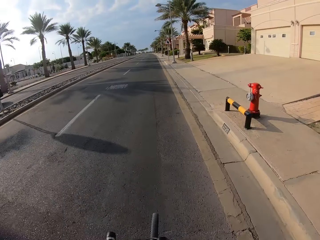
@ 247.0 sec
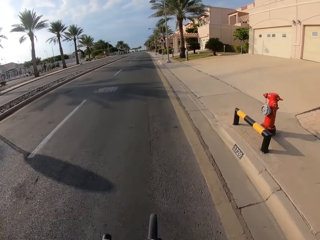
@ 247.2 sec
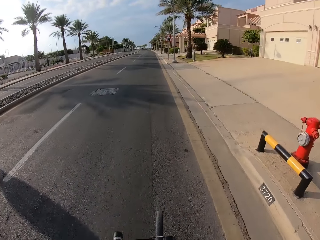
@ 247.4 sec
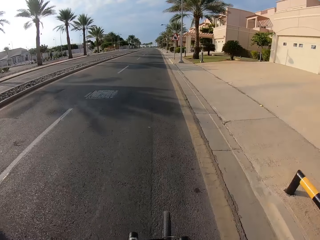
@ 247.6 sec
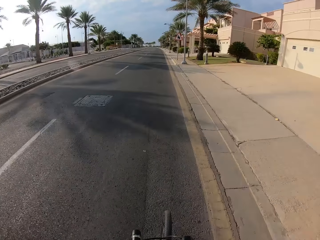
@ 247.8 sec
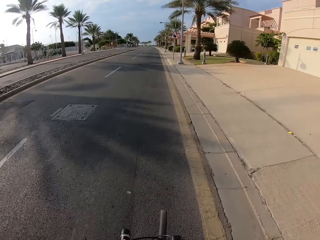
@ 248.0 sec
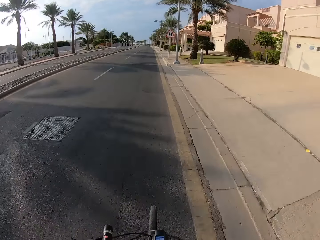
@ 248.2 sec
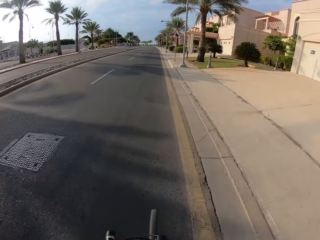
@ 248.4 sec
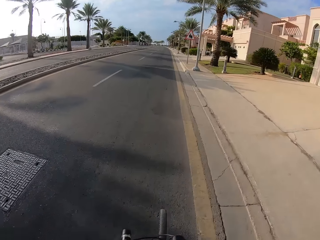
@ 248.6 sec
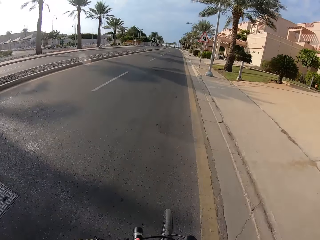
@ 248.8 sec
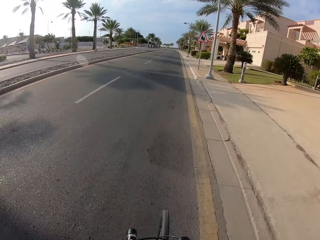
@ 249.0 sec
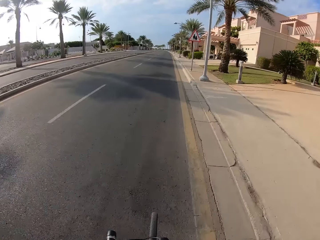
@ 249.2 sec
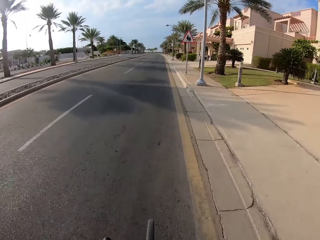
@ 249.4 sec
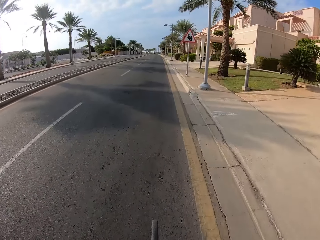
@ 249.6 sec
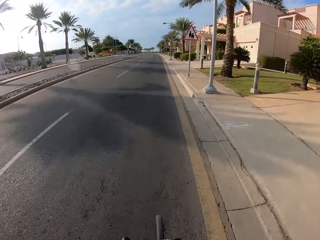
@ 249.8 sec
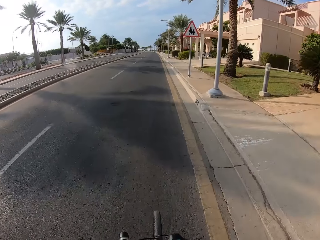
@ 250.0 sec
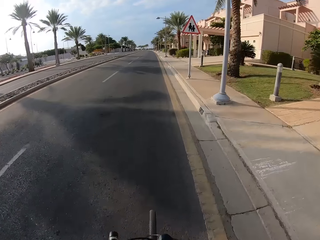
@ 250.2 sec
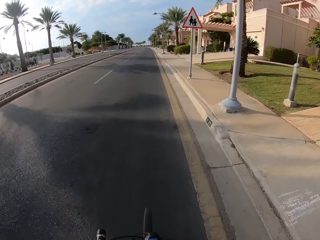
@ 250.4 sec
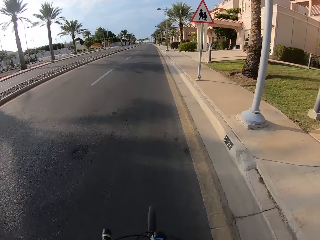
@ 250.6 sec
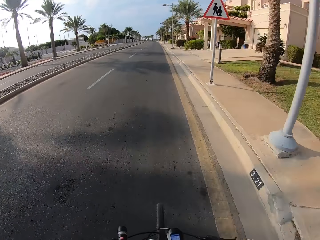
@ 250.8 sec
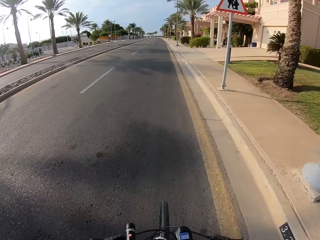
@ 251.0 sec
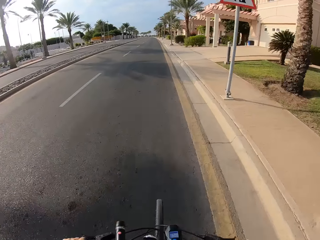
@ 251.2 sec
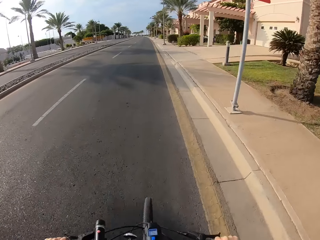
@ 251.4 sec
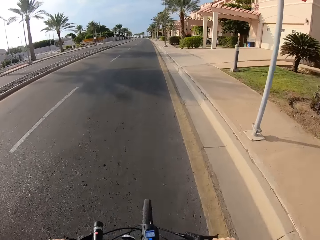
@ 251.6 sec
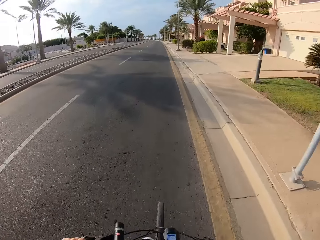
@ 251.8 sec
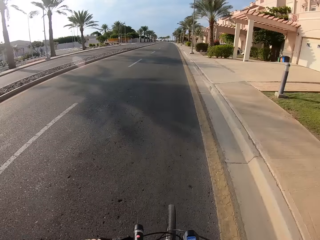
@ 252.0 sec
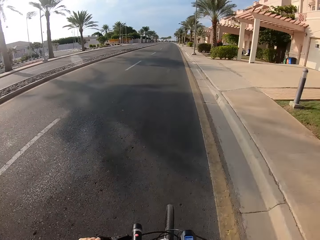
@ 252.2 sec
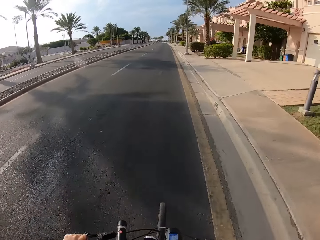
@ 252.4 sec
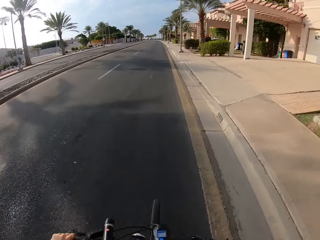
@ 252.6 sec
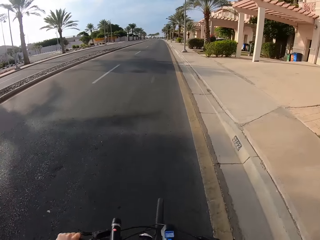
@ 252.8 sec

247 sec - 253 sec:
The camera wearer cycles along the road.

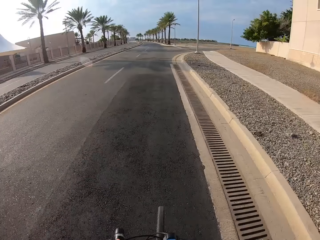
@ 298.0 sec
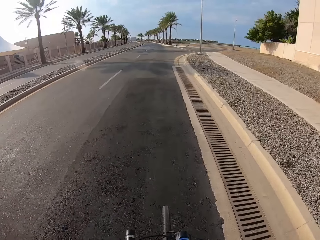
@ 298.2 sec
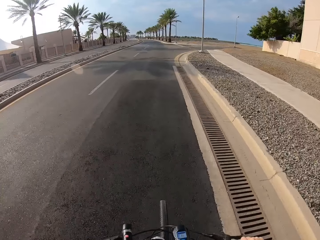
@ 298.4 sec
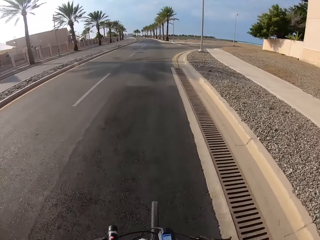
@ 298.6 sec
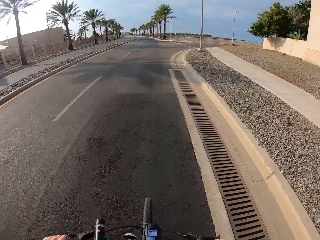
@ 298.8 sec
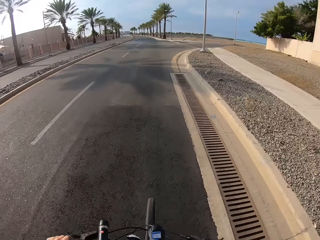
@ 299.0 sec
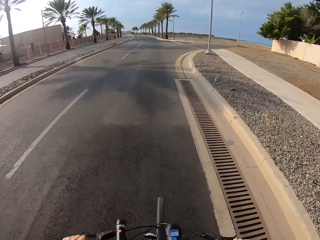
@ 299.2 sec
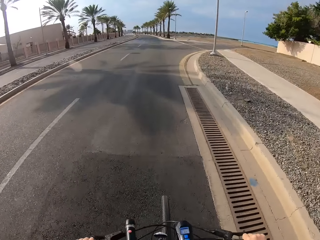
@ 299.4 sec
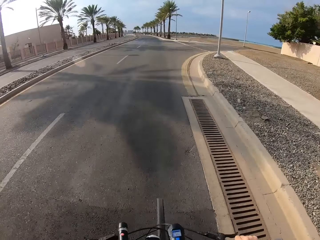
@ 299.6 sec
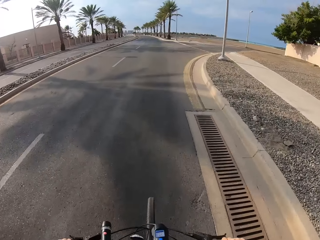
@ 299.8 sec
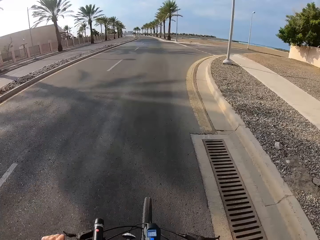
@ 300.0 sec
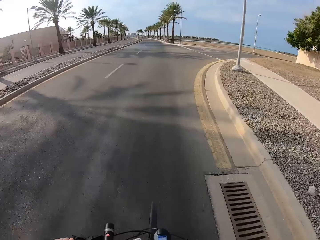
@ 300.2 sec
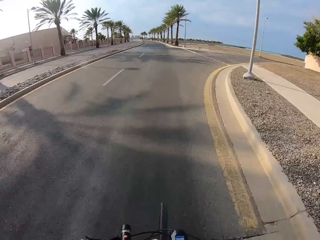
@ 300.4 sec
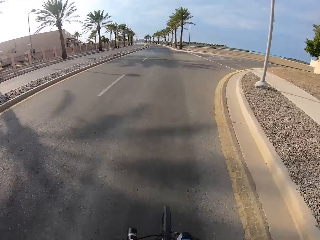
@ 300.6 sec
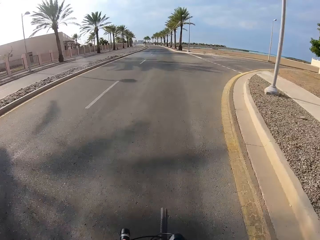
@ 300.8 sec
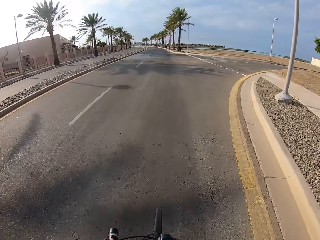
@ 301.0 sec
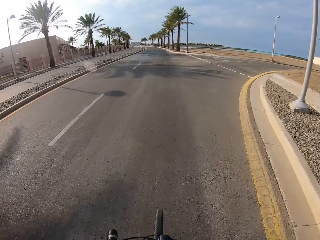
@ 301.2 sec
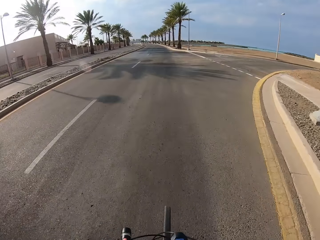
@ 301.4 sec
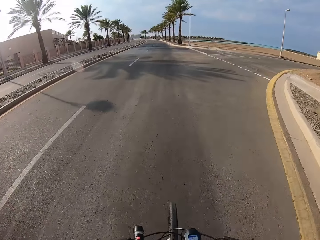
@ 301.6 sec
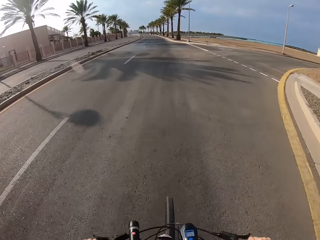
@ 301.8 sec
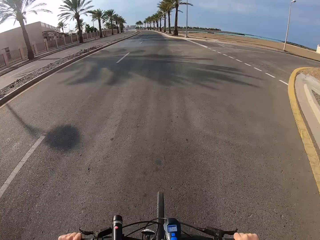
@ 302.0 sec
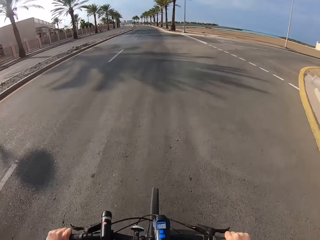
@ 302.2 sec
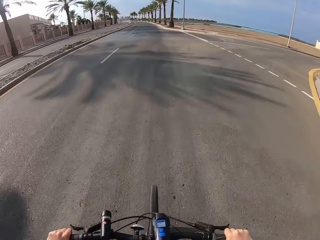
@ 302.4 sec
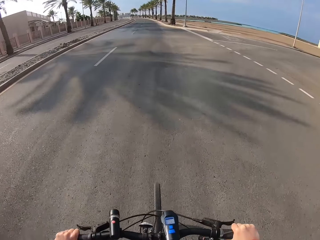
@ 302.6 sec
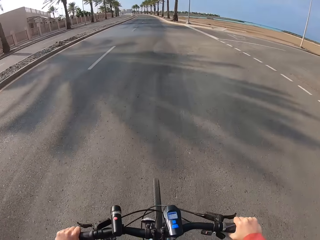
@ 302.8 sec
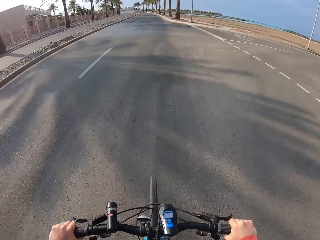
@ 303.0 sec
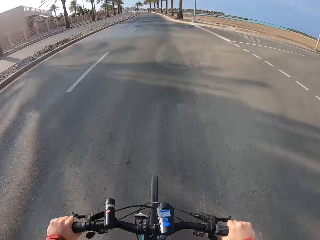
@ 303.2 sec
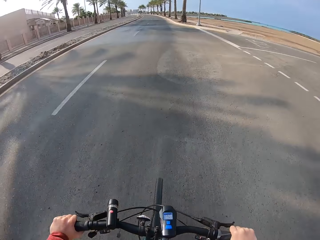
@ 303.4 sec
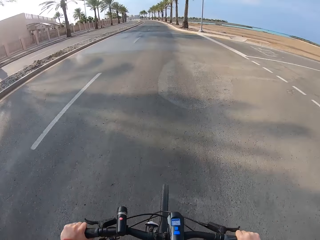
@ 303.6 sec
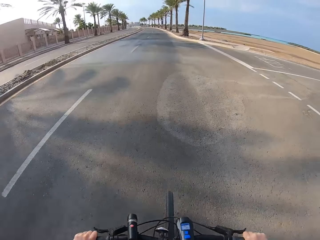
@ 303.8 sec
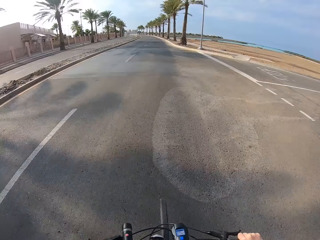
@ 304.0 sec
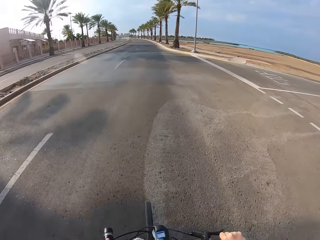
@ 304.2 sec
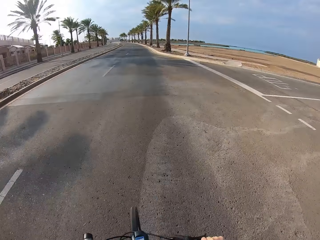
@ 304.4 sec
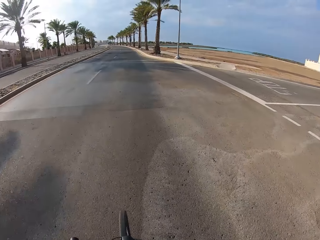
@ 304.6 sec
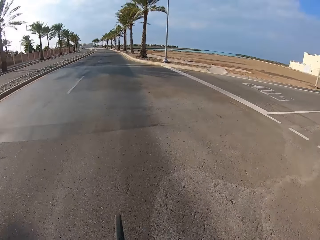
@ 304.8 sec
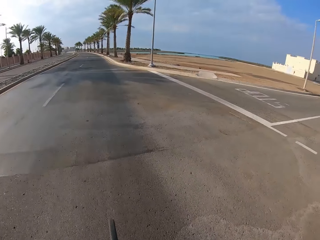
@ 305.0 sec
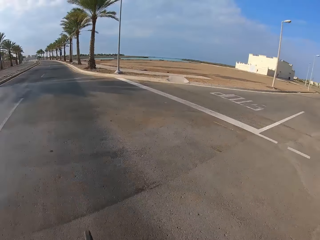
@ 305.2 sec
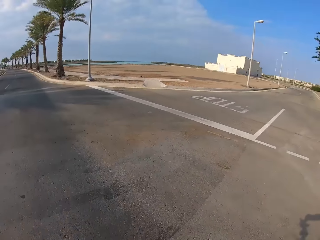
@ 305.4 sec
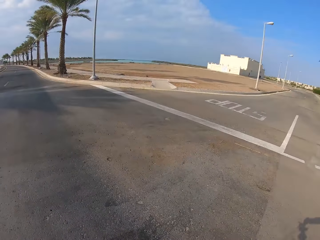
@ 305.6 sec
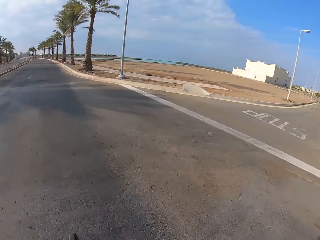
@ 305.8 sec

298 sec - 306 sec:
The camera wearer was on the compound, put on a helmet and rode a bicycle on a tarmac road.

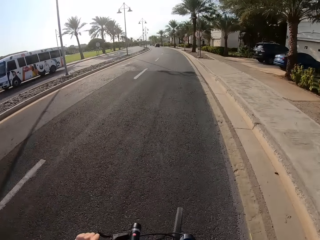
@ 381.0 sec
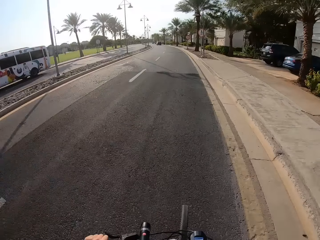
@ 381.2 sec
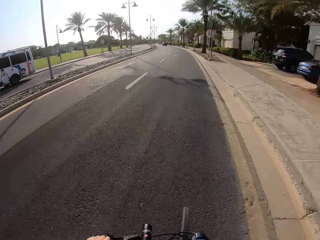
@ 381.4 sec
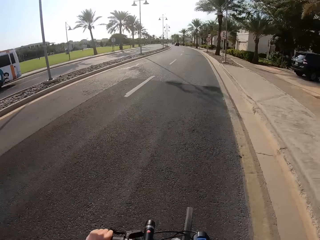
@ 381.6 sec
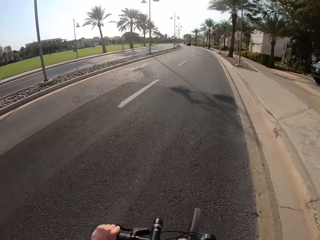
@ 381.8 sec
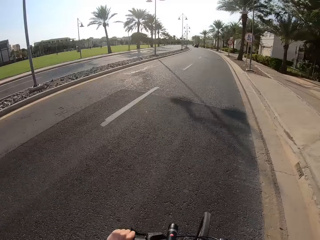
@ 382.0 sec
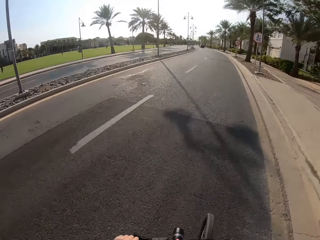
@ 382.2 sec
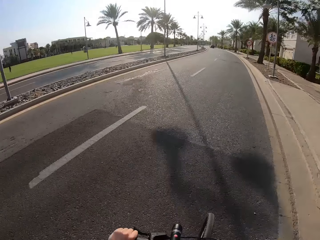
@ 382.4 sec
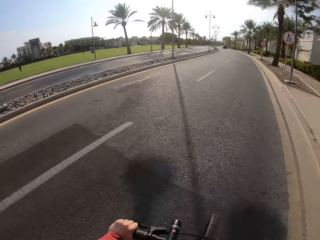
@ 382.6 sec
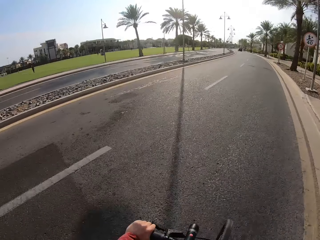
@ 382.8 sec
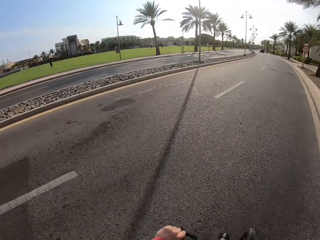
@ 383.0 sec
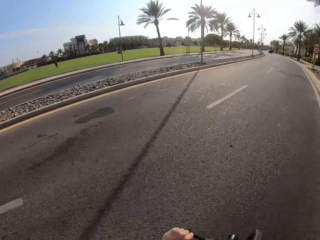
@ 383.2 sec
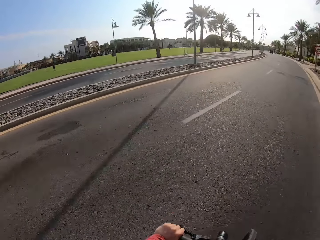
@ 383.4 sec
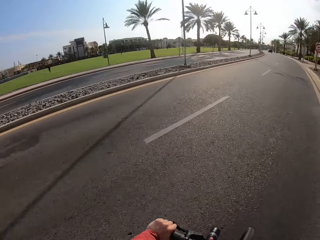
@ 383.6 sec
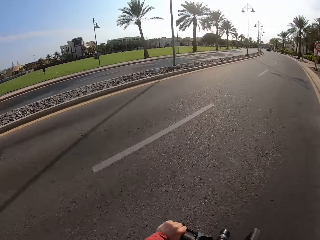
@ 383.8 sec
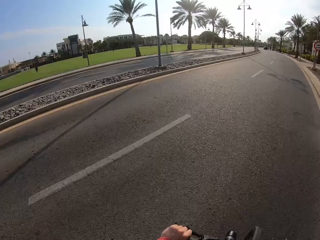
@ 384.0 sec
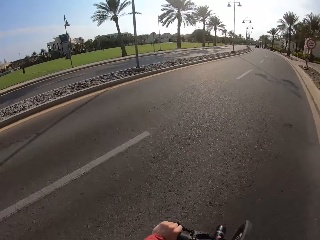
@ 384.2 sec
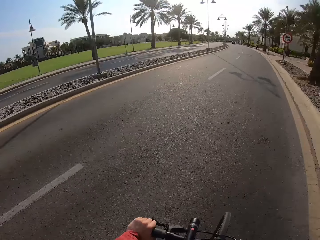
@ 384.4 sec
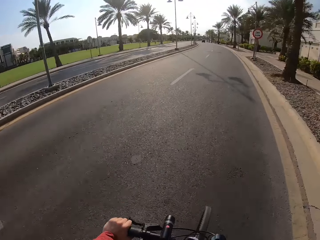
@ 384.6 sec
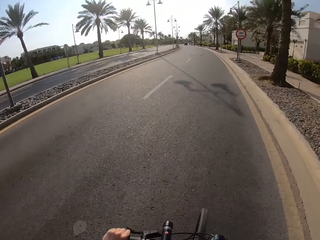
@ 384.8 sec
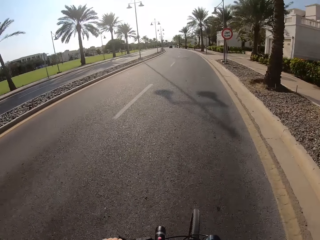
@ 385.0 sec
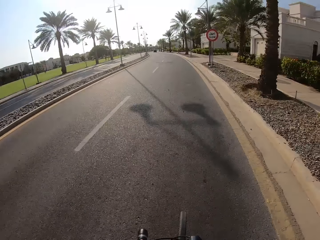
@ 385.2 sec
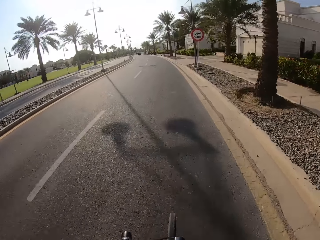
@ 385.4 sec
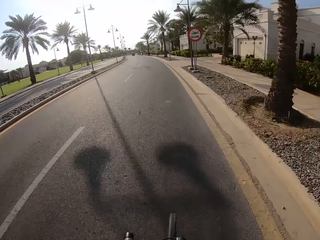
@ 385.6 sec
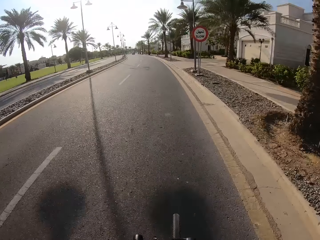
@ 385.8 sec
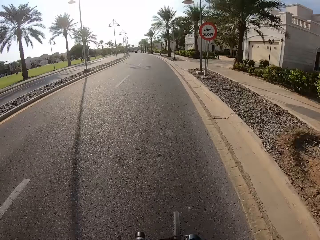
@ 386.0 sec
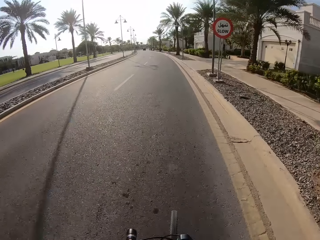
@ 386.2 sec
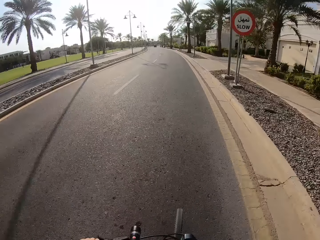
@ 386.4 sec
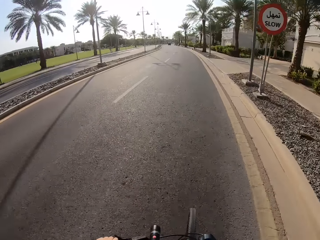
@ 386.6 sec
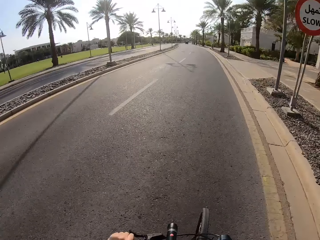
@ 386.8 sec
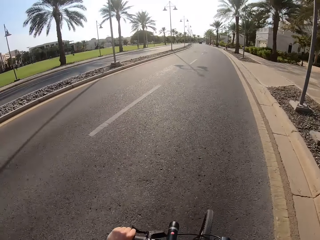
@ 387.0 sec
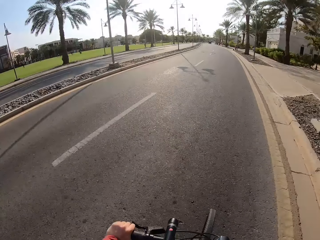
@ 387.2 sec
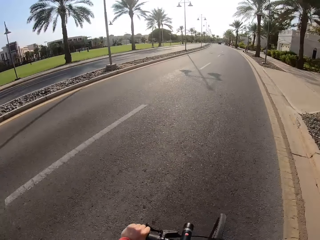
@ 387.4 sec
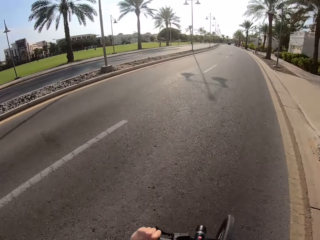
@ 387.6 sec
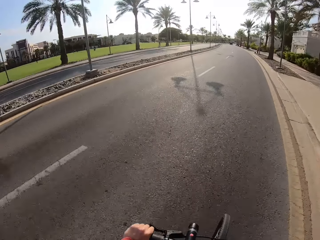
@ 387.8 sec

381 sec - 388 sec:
The camera wearer rides a bicycle on the road.
